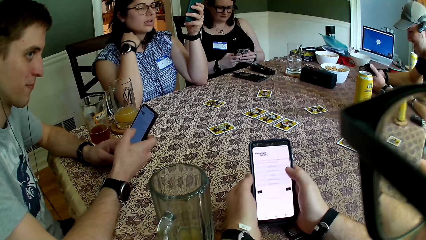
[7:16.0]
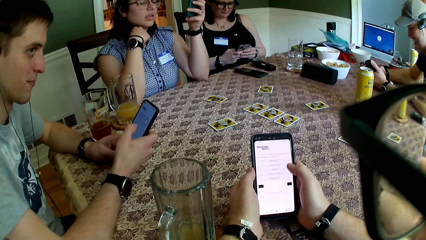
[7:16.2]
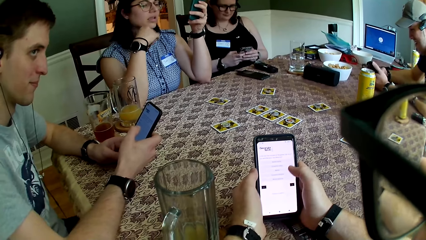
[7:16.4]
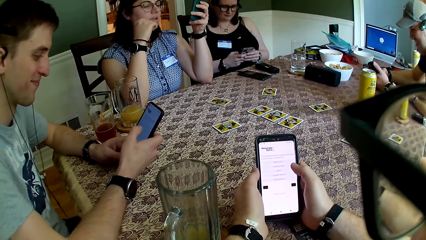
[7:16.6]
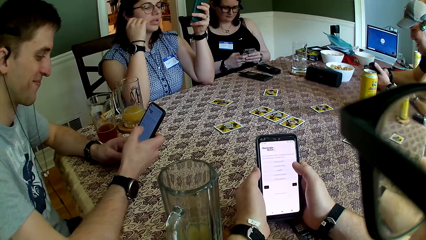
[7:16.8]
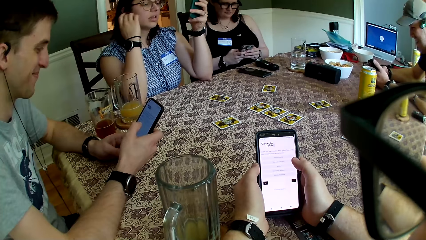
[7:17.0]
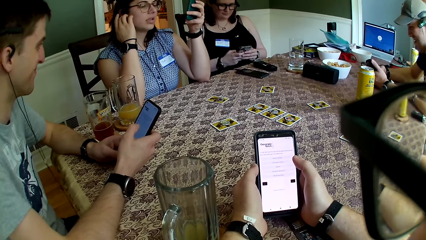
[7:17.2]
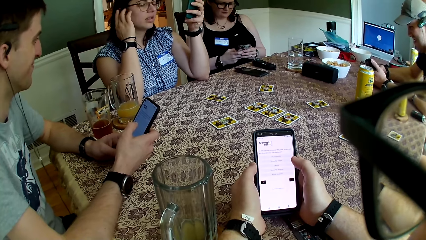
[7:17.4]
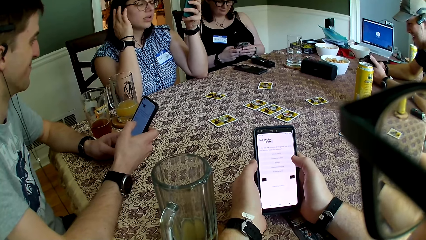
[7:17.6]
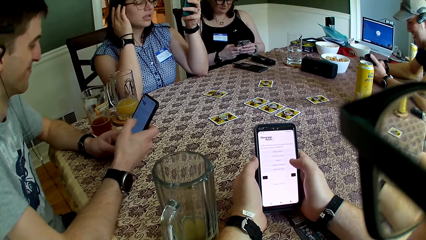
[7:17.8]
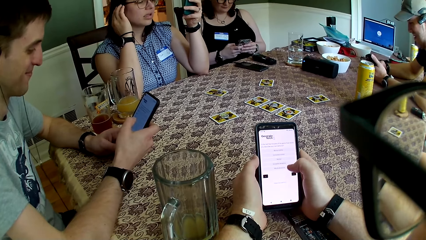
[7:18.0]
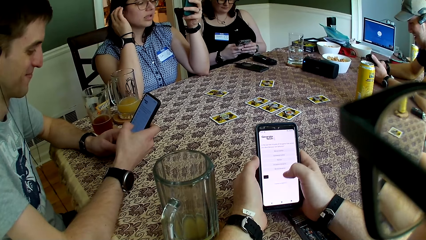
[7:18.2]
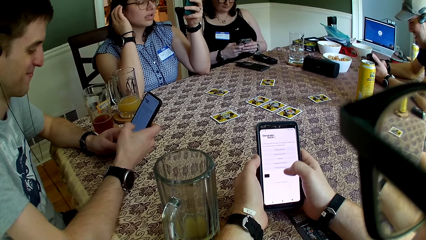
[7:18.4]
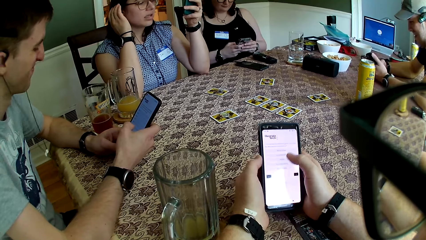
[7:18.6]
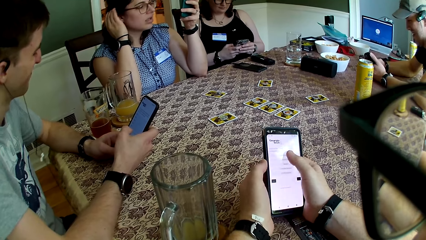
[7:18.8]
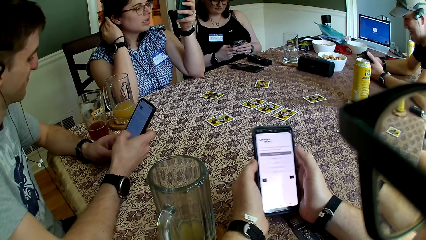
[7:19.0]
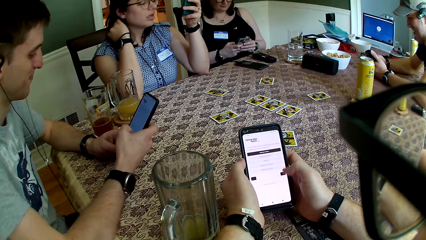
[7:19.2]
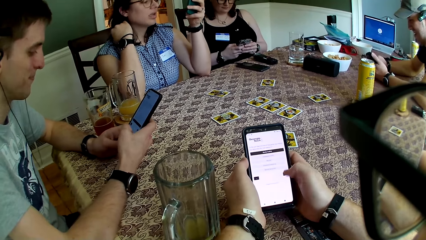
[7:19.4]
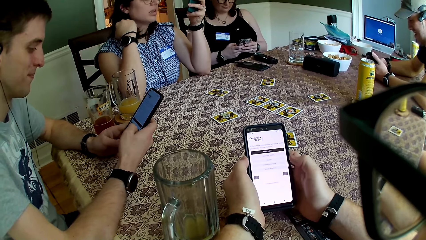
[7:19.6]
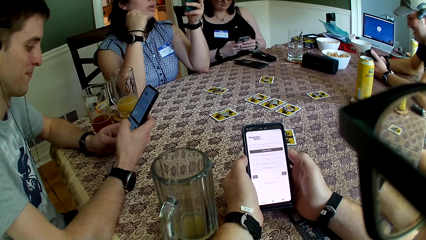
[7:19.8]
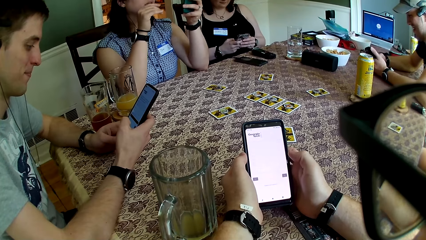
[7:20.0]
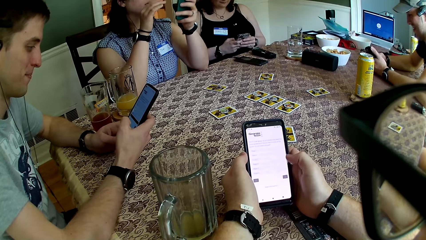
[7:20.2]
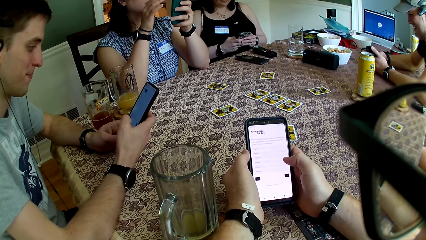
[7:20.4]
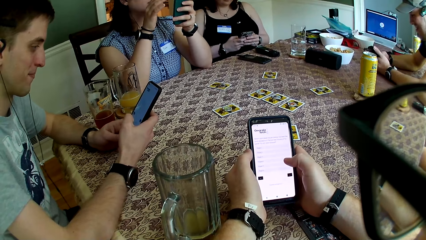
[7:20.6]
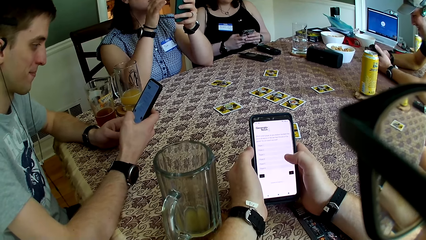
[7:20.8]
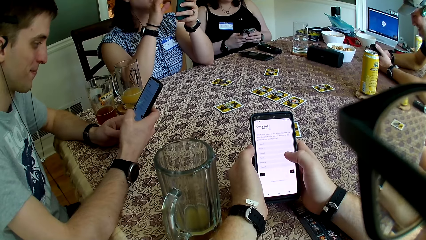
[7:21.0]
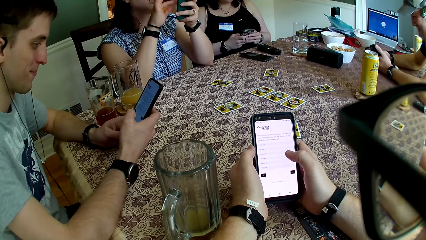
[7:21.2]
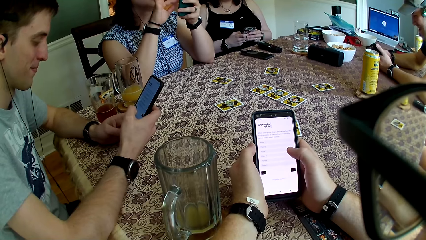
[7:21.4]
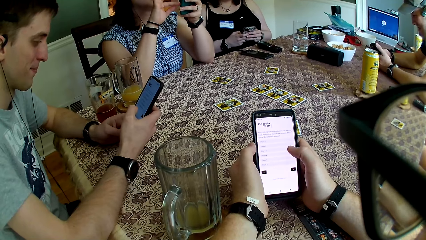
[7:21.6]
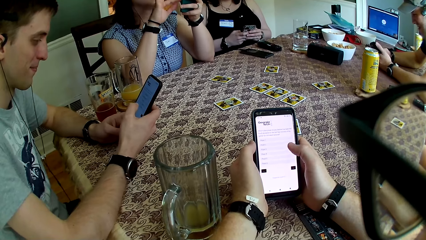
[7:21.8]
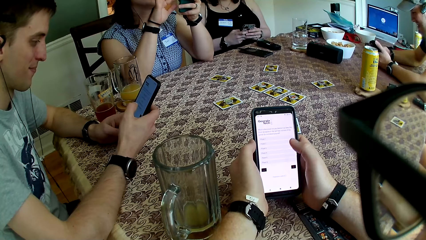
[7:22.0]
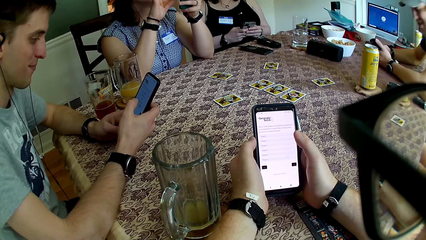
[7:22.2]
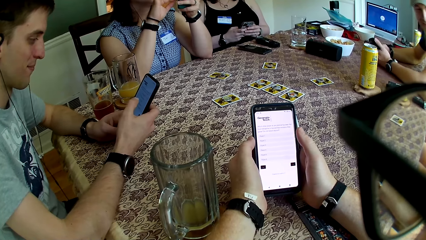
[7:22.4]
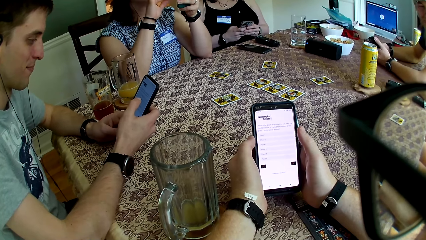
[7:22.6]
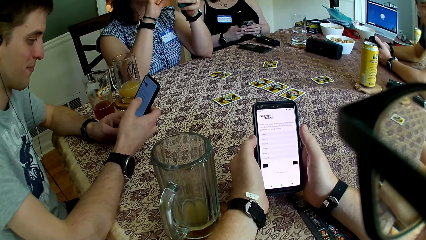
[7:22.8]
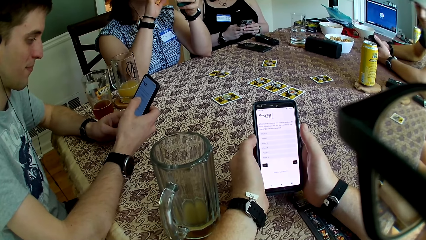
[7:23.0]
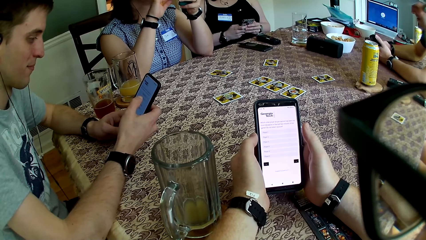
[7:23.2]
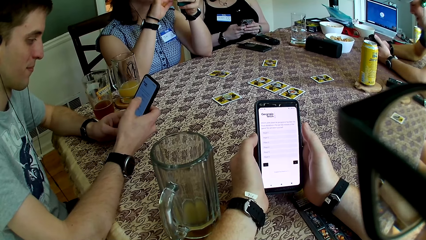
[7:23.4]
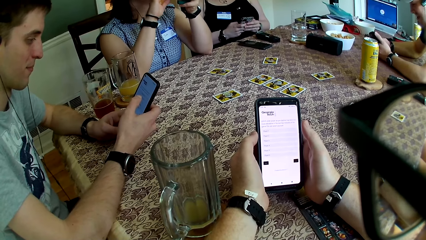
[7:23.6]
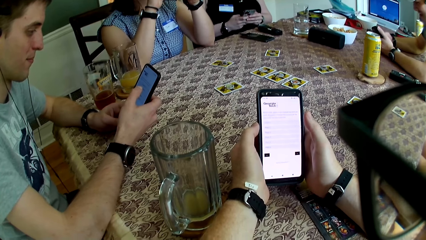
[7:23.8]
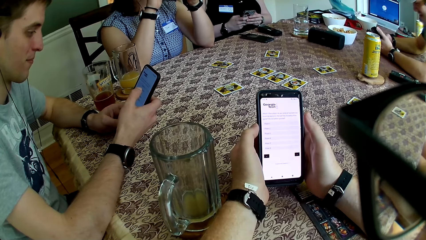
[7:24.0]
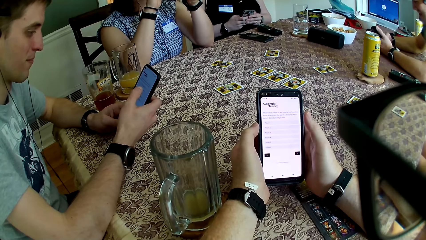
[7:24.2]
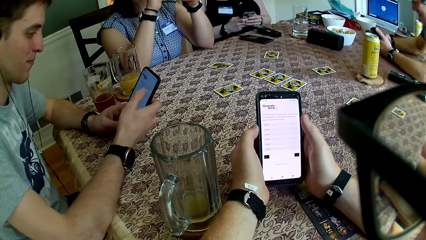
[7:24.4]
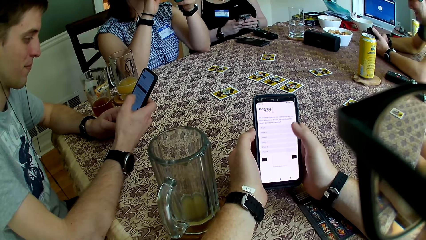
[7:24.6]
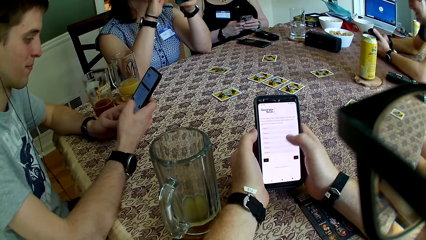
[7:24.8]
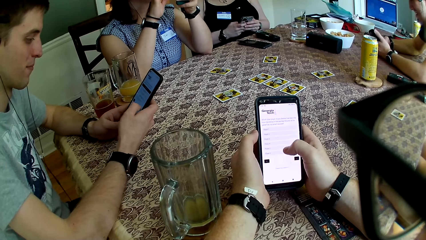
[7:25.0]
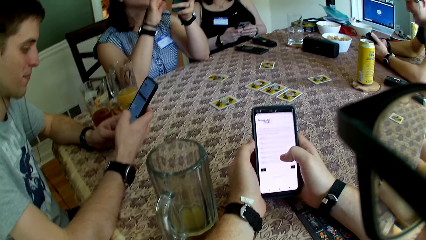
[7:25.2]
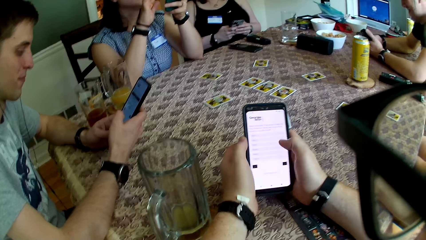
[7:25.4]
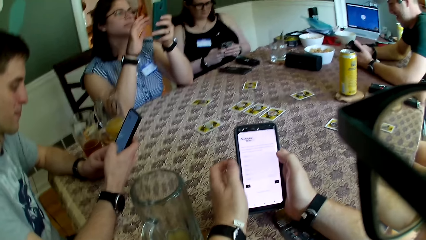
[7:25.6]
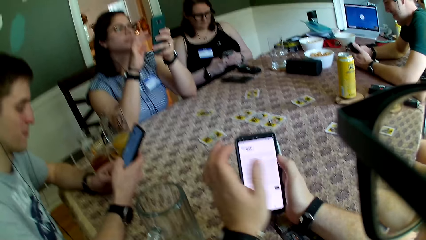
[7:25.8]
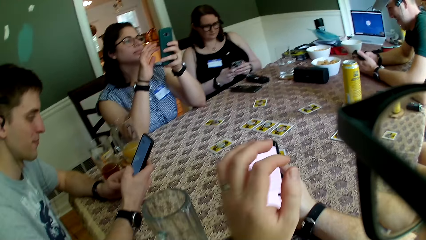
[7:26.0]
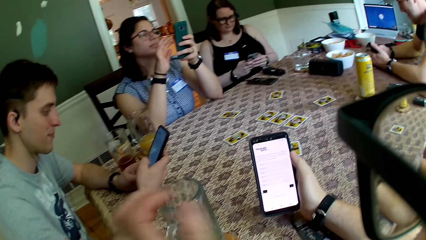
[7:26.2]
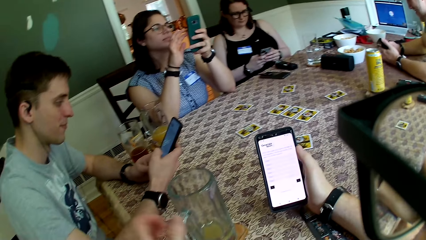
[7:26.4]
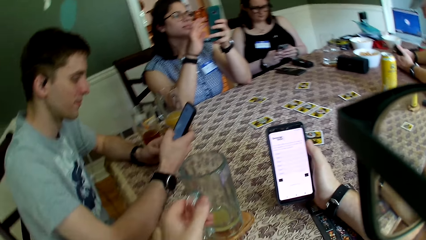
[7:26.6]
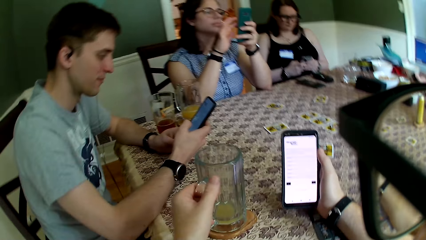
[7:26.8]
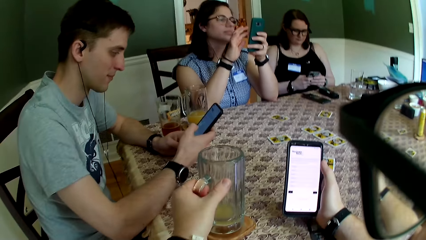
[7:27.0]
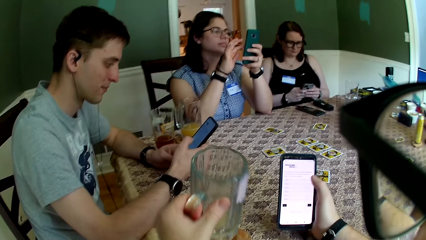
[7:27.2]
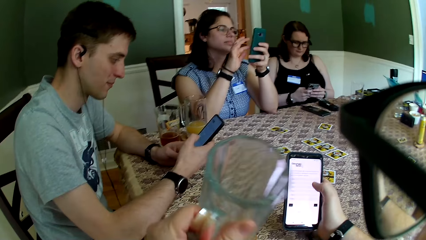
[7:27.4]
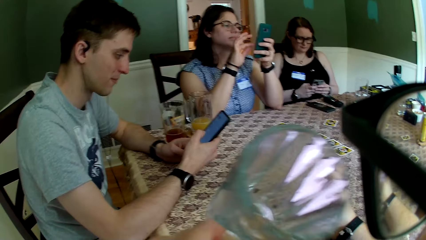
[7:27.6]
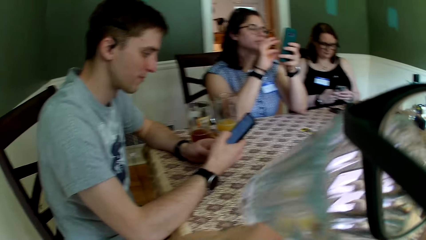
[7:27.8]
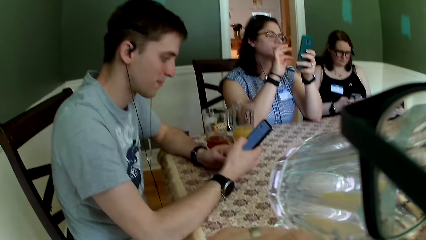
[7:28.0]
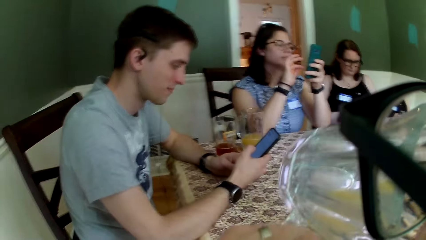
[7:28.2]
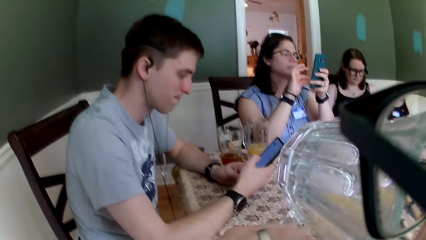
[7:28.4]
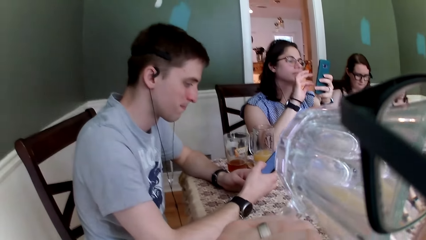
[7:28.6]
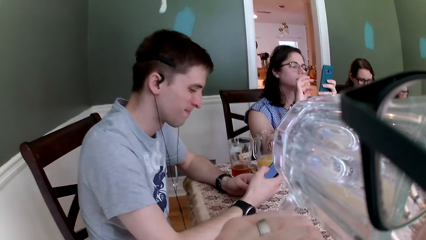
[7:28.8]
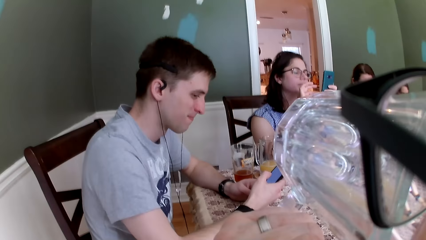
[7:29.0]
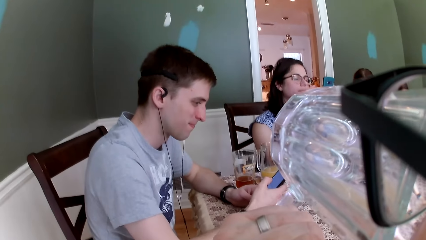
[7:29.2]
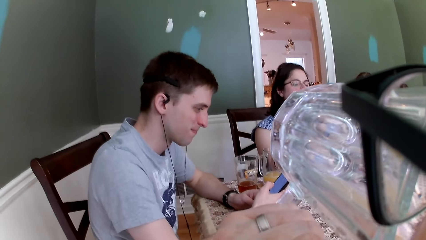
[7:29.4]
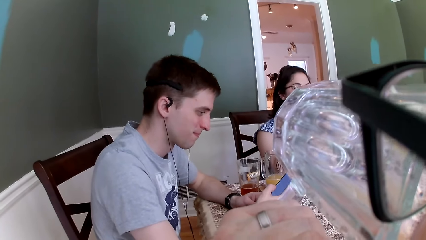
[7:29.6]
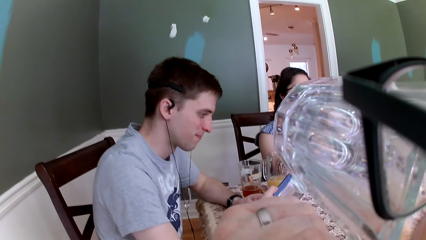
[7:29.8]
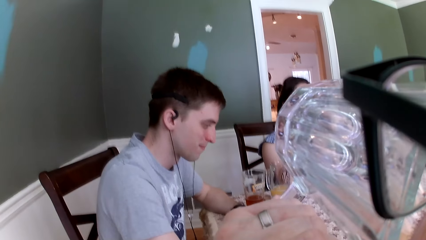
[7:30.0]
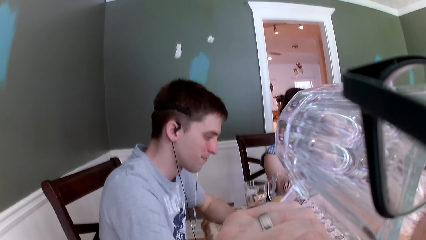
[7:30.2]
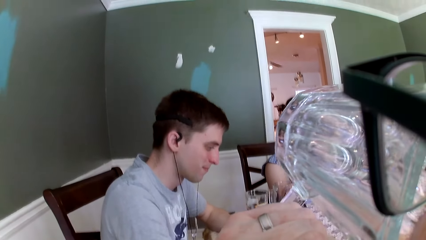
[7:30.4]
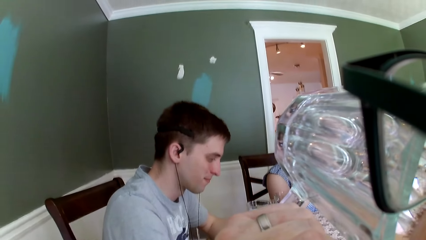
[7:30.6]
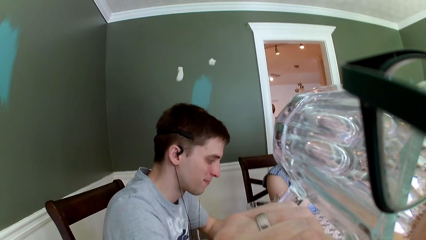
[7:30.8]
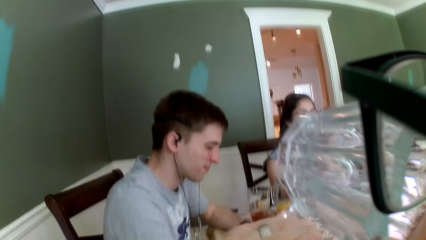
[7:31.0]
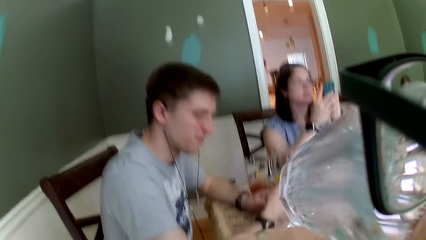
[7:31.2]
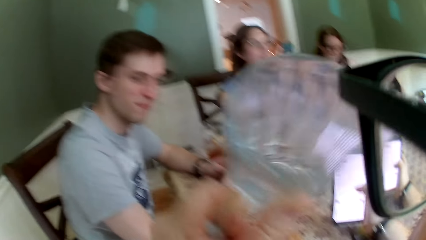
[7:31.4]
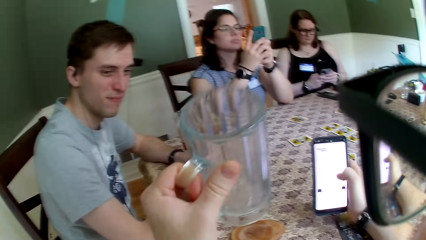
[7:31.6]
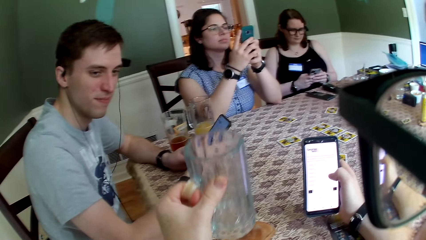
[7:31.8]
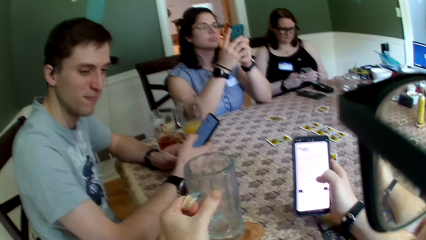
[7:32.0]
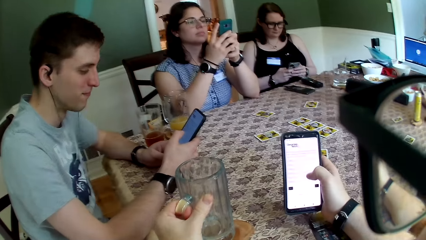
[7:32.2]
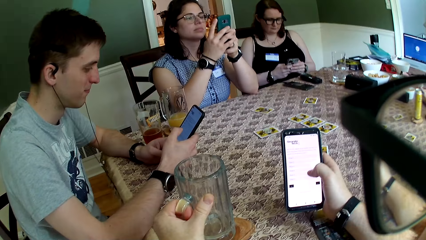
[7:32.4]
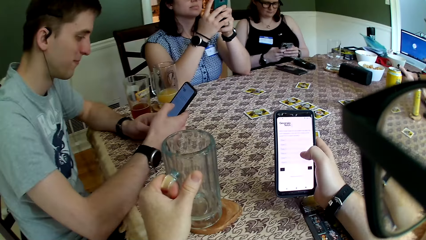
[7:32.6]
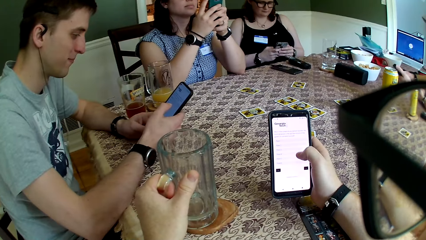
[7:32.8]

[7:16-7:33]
A man moves his head and operates the phone. The camera wearer operates the phone. A woman touches the phone with her right hand. The woman operates the phone. Another man moves his head. The camera wearer operates the phone. They remove their left hand from the phone. They touch the cup or glass with their left hand. They pick up the cup from the coaster with their left hand. They raise the cup towards their mouth with their left hand. They drink the juice in the glass.
